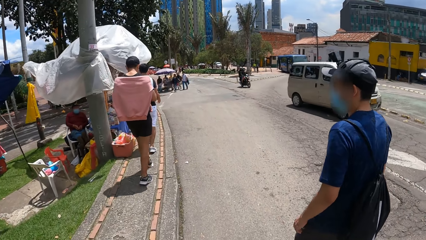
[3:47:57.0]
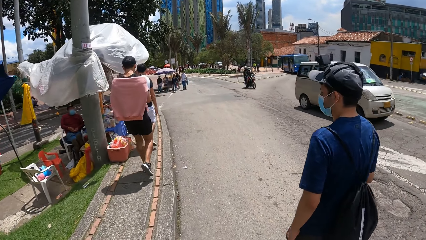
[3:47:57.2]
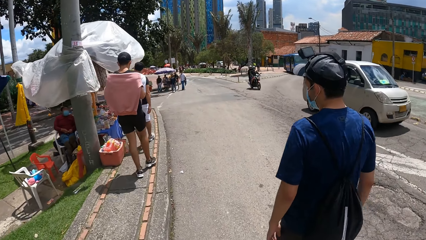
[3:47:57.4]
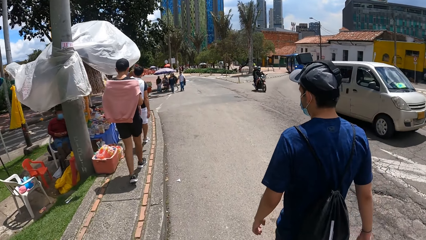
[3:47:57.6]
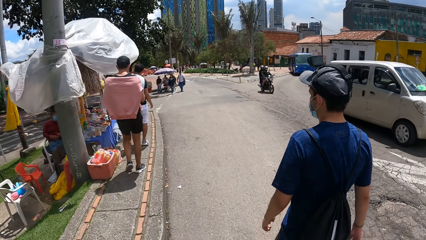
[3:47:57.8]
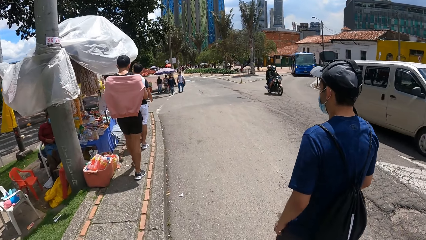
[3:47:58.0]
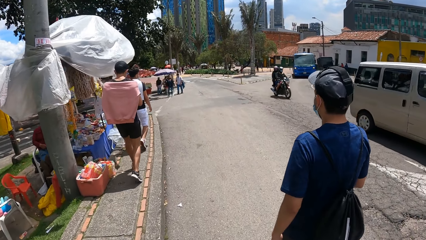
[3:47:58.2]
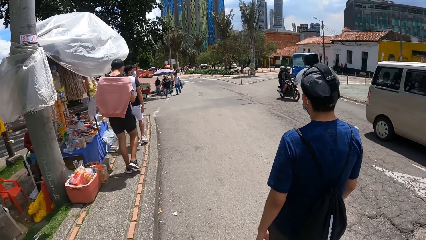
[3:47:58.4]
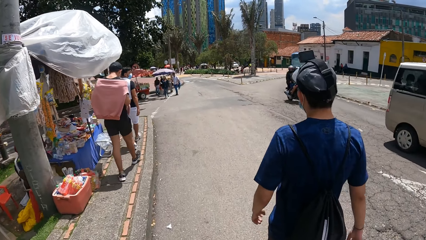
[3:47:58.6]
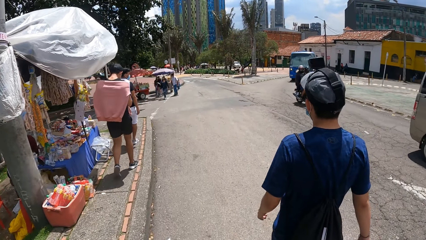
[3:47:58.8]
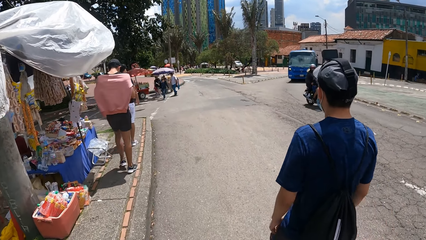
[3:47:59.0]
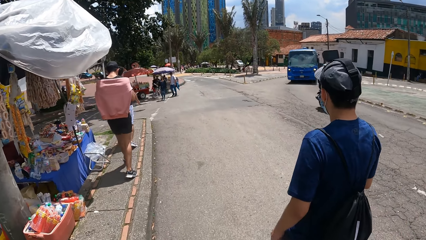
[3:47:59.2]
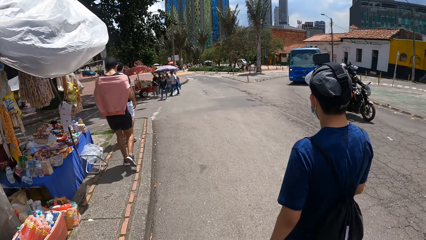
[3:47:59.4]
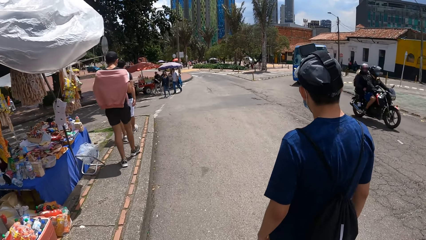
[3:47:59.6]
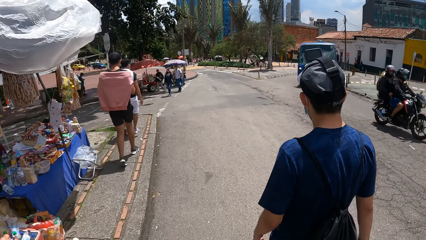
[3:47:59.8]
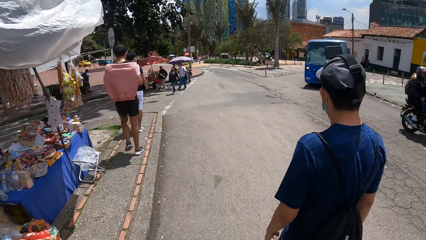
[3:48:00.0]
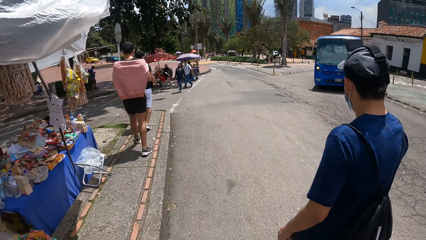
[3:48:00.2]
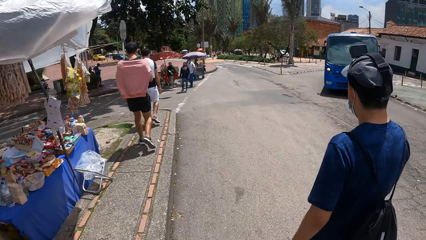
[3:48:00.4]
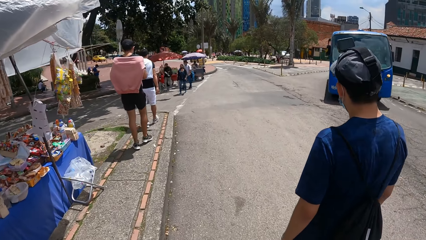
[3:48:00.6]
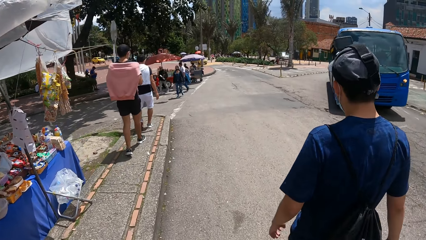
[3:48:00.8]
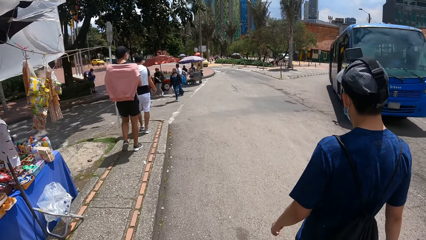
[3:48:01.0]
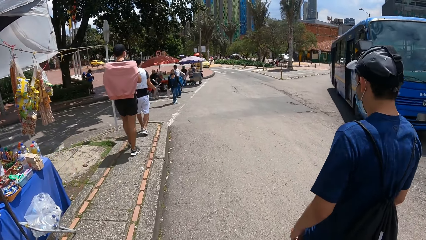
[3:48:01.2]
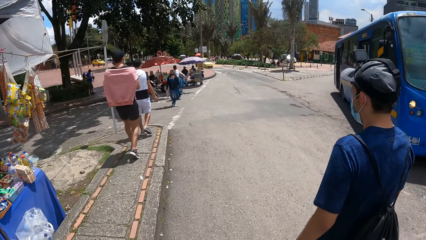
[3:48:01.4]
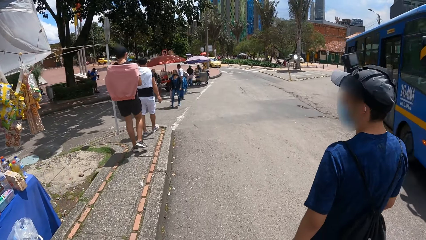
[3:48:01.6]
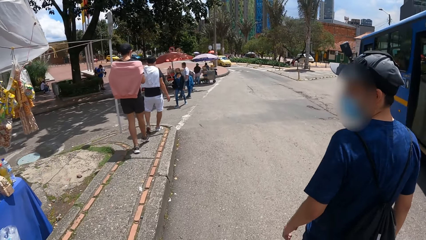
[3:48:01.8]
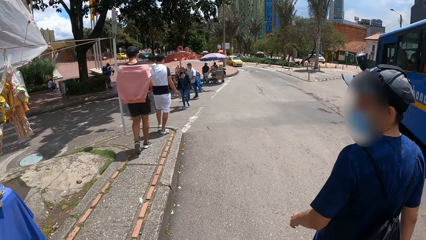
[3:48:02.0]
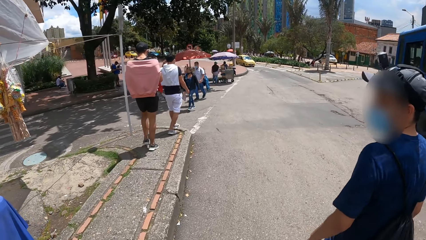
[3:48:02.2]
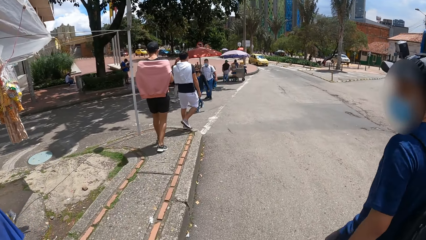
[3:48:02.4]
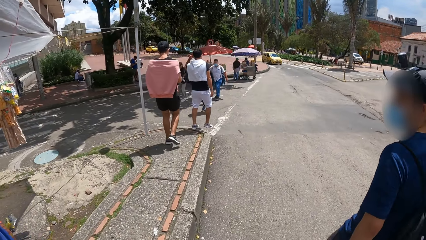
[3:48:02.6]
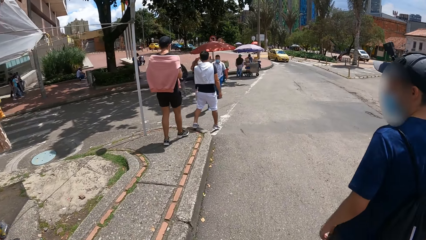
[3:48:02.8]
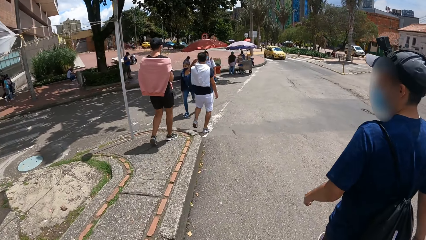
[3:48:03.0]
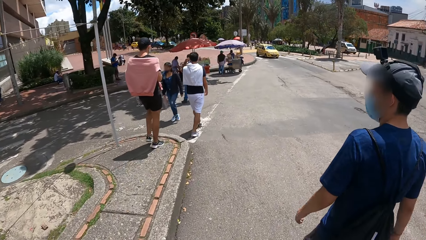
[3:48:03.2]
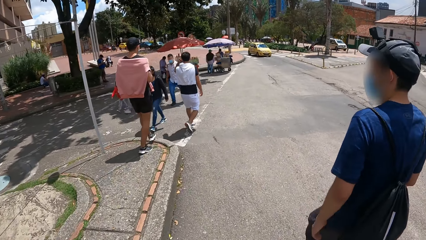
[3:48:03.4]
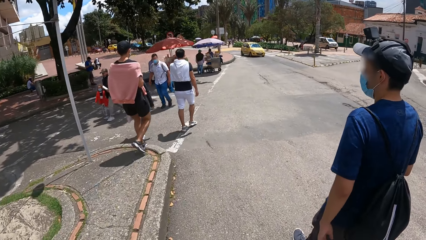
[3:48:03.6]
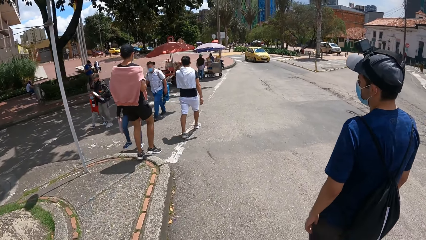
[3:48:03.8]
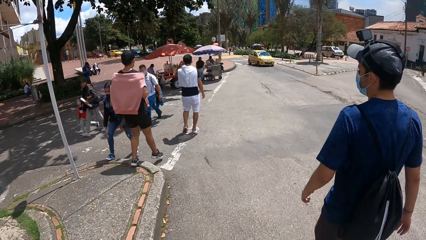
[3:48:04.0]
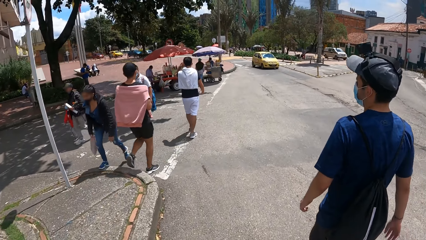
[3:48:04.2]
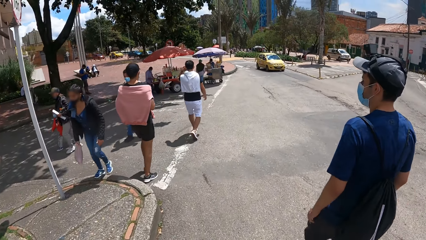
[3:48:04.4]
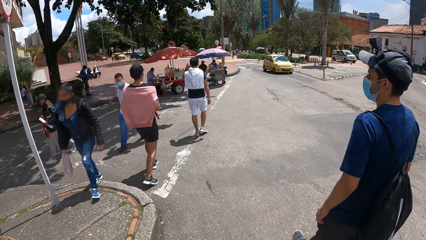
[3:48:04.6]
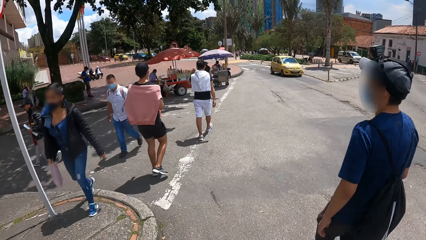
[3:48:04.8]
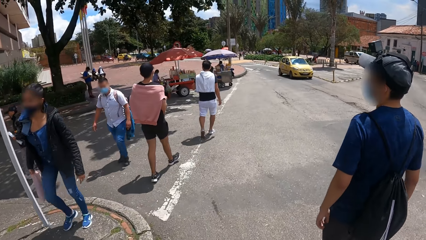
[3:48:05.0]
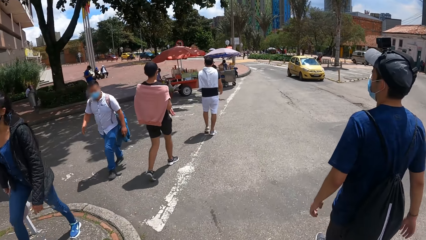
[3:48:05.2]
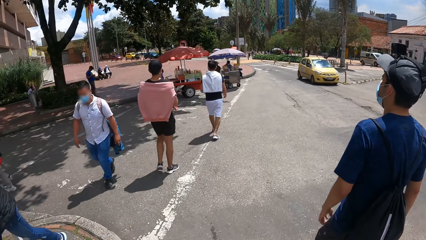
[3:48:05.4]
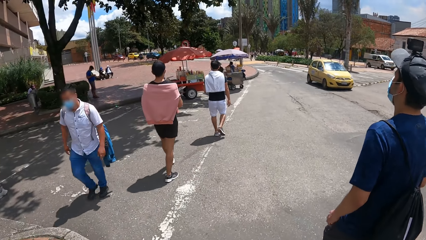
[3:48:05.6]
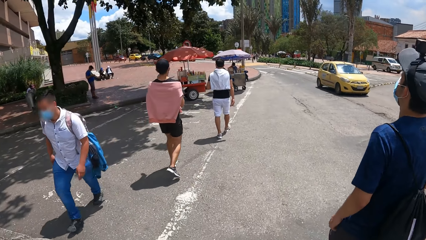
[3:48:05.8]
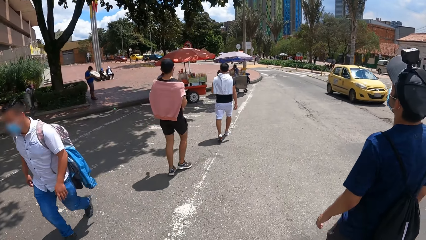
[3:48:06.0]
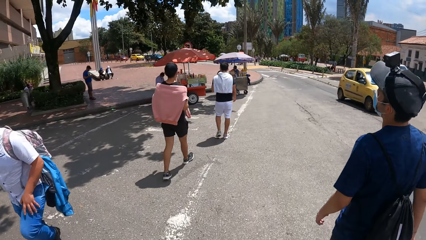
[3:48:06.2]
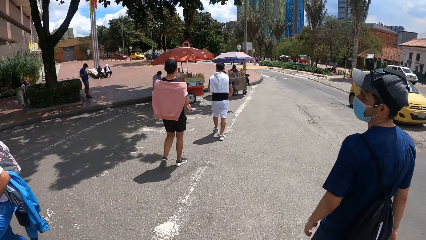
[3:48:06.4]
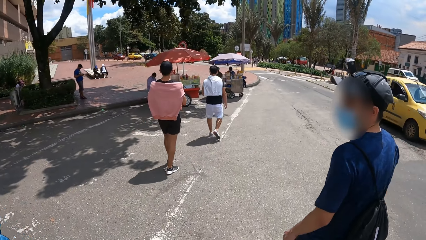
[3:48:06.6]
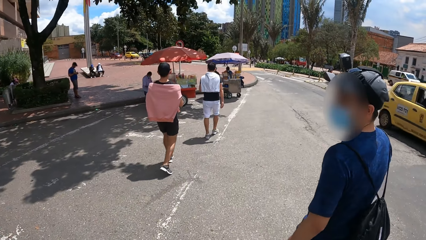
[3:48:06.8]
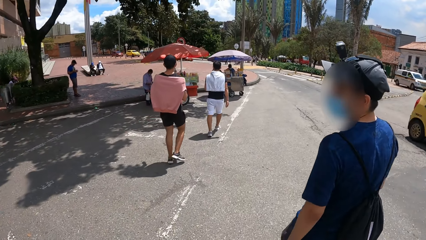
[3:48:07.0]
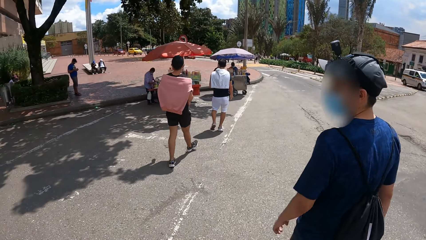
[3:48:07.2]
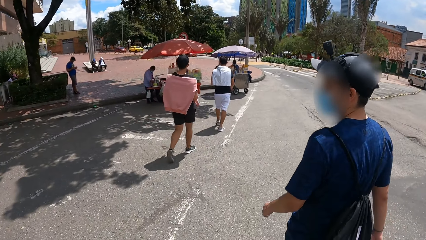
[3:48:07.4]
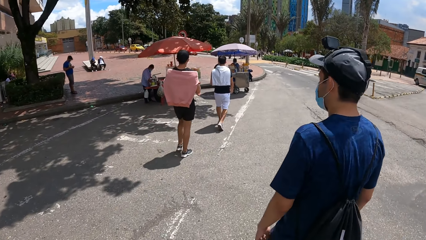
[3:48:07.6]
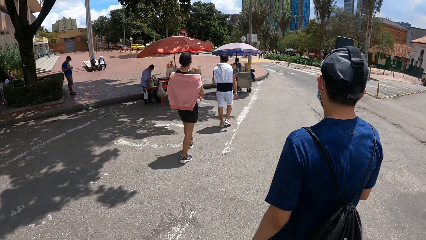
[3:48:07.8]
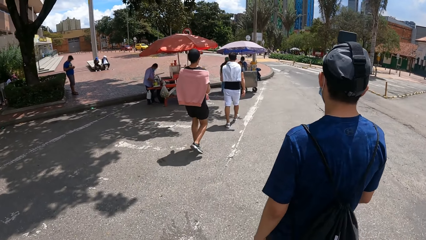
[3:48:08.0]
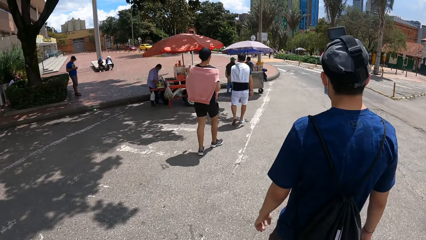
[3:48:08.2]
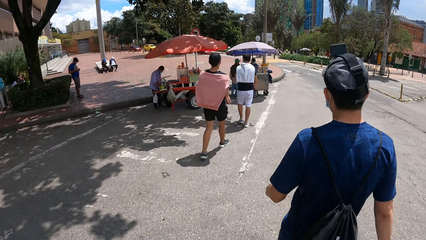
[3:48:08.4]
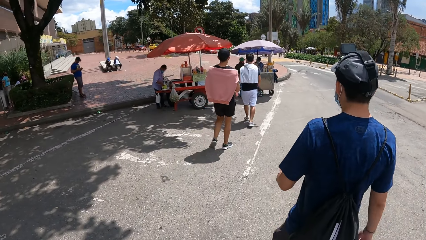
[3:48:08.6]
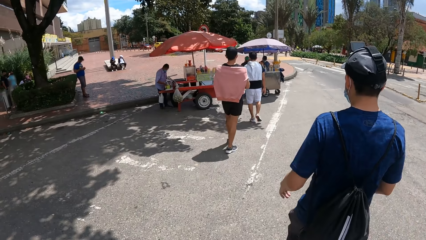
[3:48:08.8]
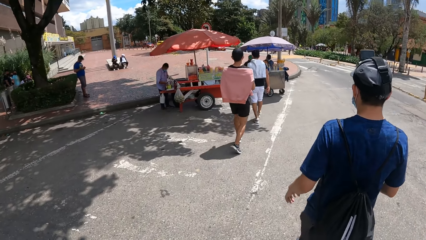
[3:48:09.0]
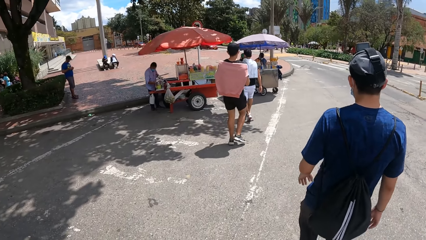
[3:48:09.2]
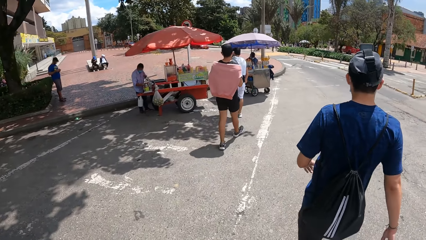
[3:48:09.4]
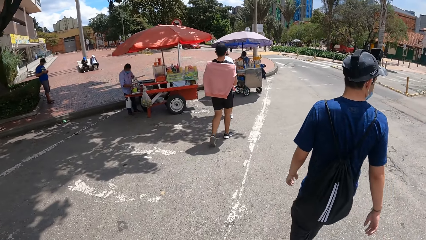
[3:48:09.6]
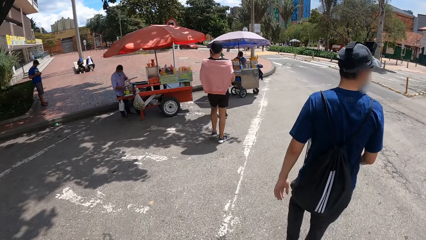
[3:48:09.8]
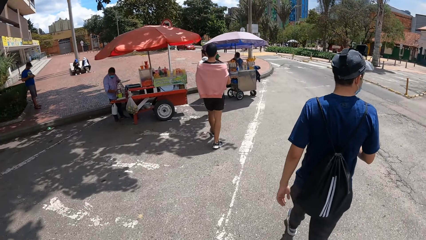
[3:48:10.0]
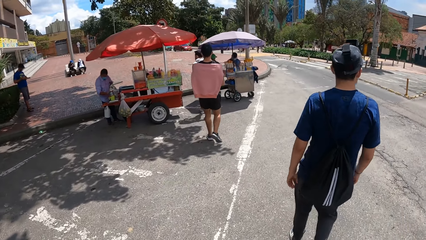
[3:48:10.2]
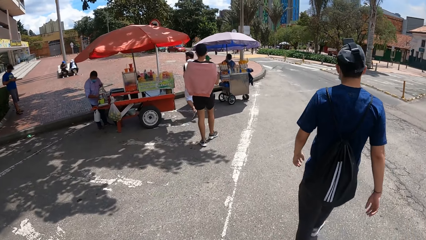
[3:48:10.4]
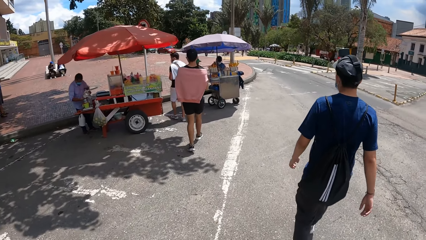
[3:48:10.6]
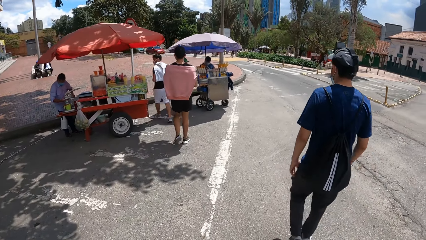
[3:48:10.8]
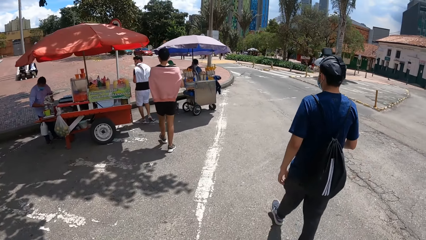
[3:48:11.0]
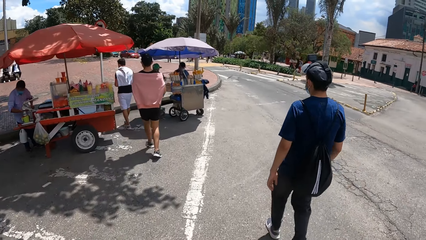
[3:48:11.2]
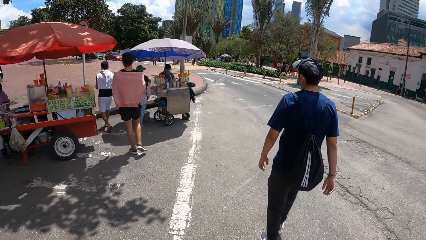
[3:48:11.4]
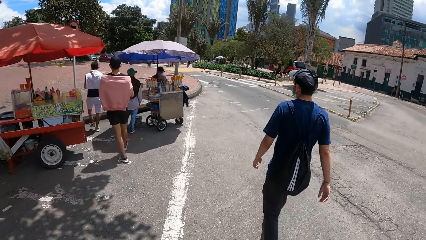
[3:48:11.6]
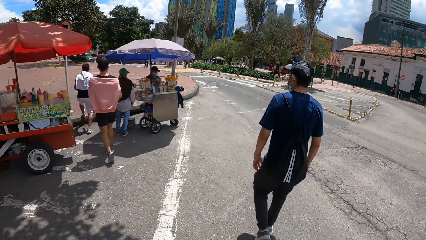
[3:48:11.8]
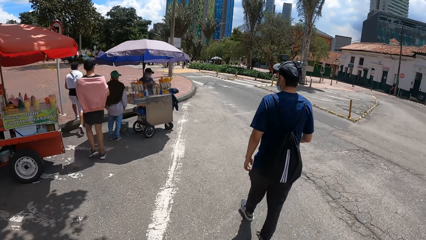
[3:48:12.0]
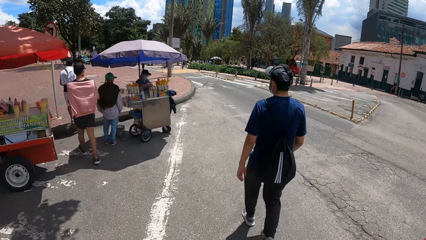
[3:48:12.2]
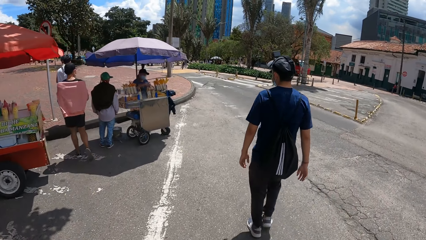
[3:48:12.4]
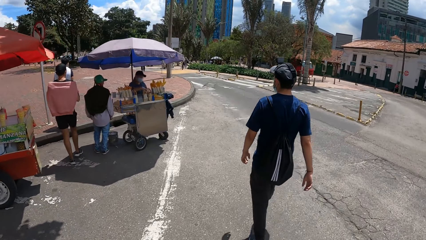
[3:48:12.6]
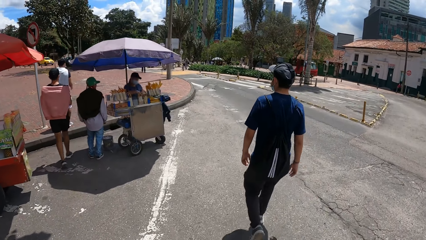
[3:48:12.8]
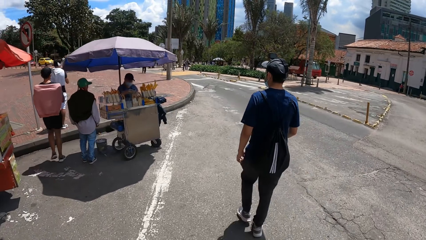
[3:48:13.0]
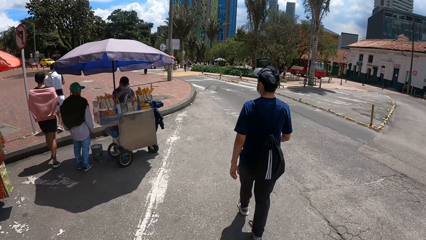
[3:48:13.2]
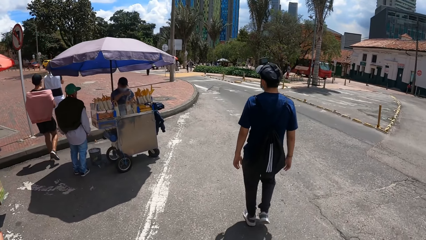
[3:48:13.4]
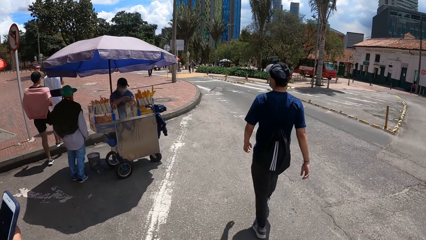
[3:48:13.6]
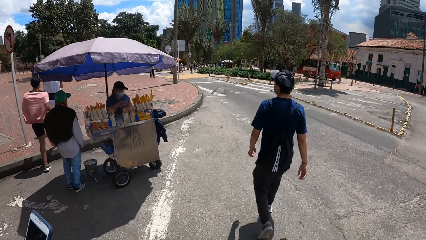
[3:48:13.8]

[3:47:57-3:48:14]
The camera wearer crosses to the other side of a road with a man and another man.
